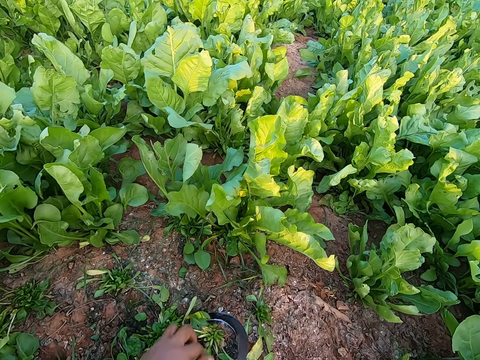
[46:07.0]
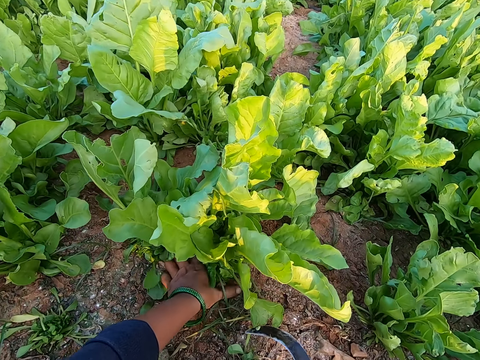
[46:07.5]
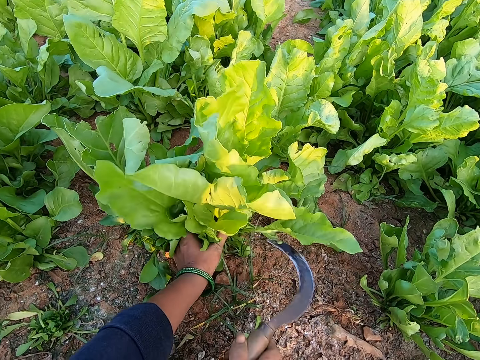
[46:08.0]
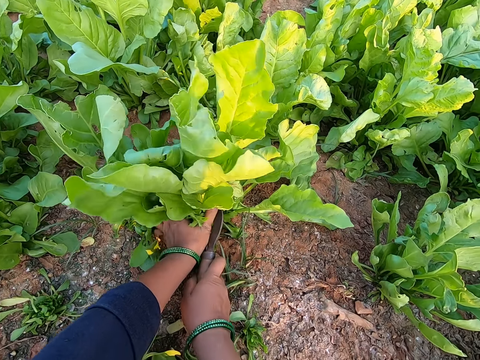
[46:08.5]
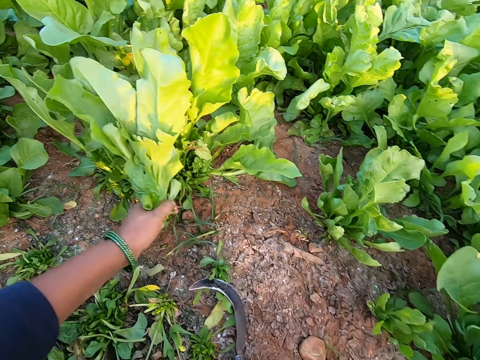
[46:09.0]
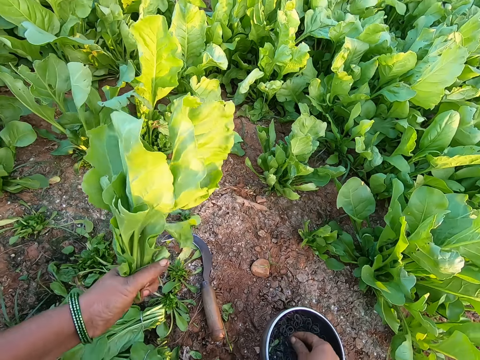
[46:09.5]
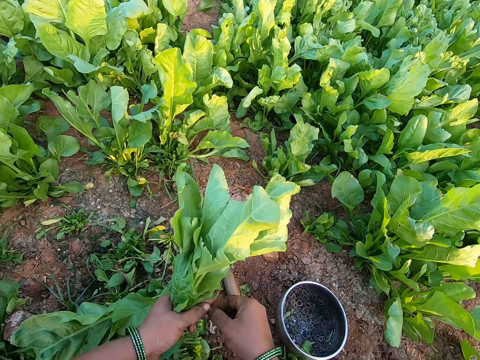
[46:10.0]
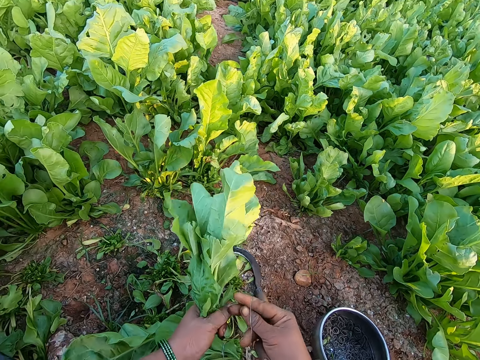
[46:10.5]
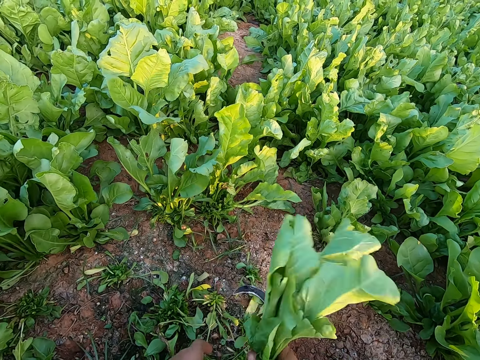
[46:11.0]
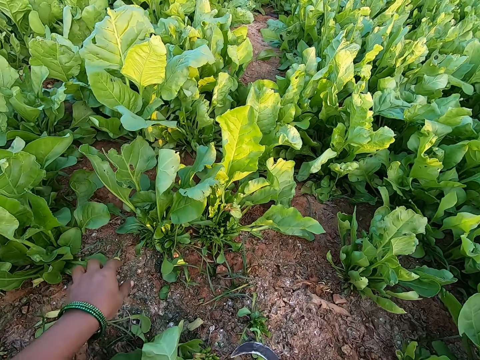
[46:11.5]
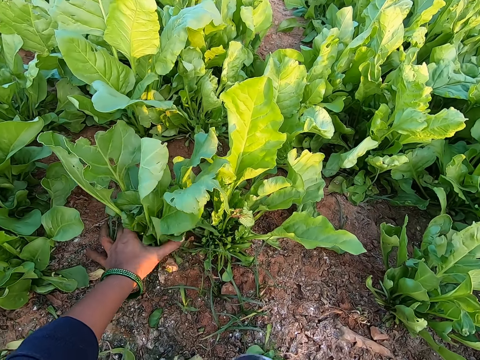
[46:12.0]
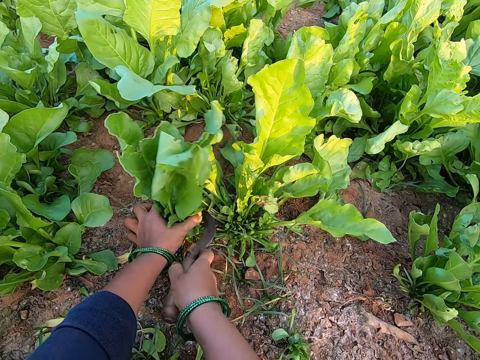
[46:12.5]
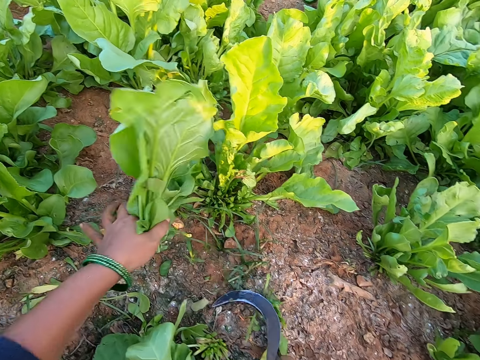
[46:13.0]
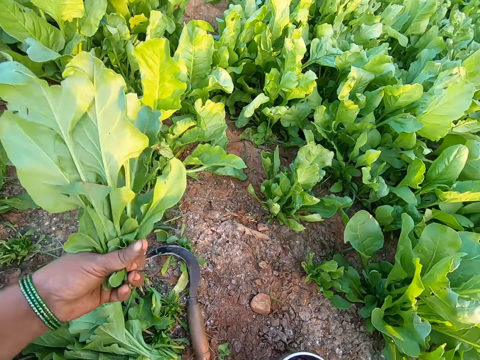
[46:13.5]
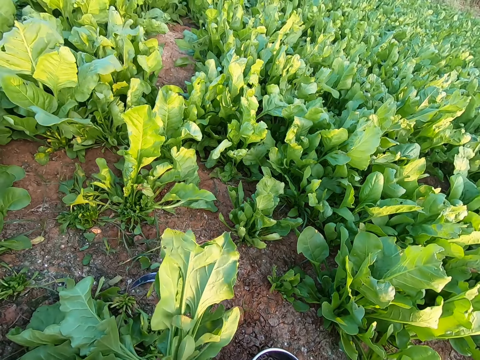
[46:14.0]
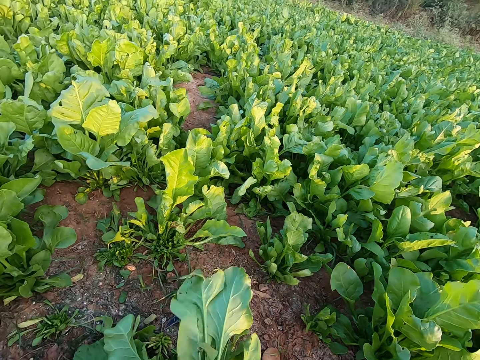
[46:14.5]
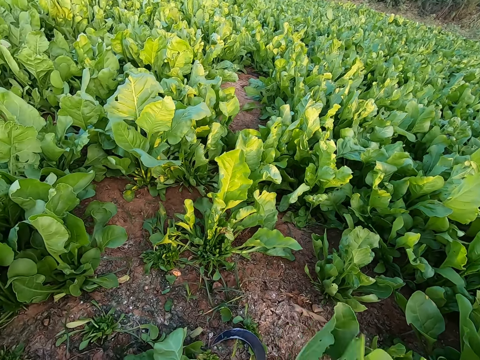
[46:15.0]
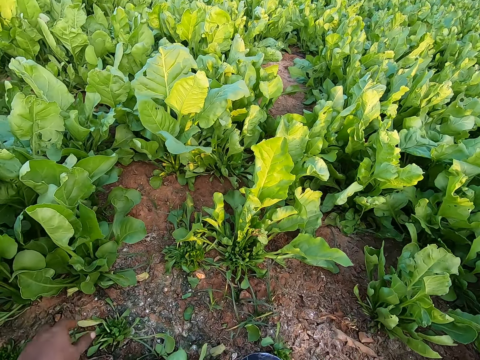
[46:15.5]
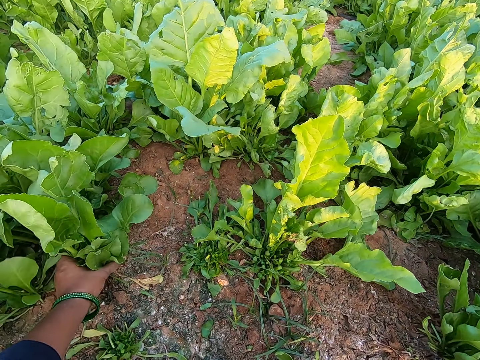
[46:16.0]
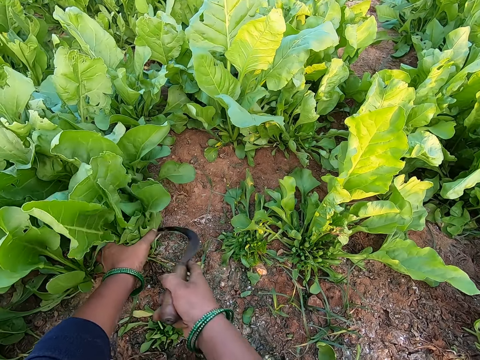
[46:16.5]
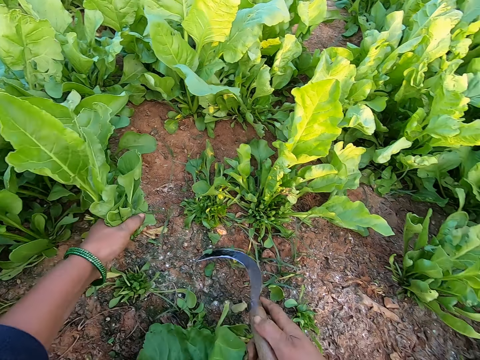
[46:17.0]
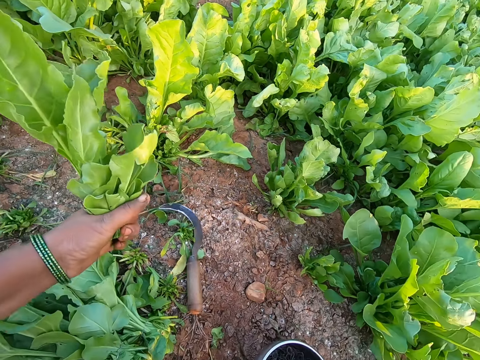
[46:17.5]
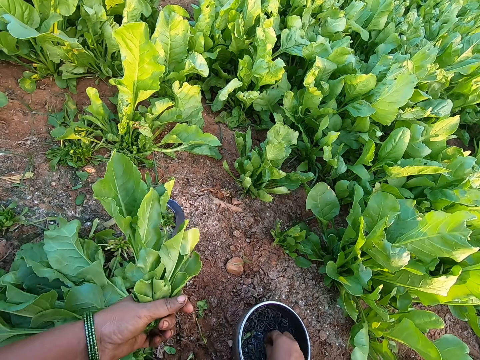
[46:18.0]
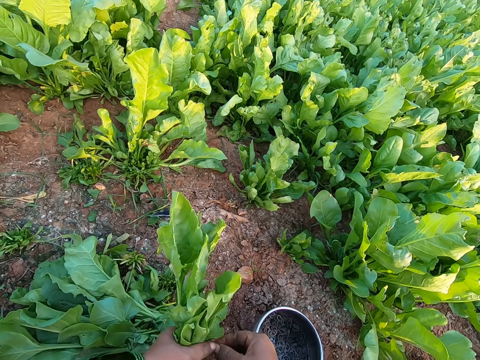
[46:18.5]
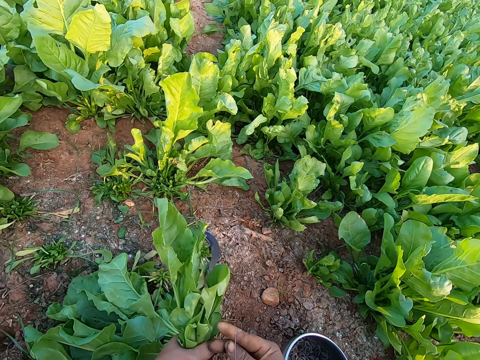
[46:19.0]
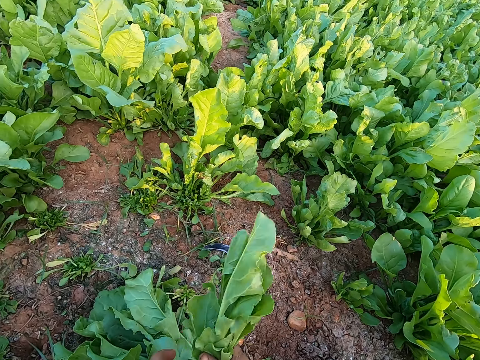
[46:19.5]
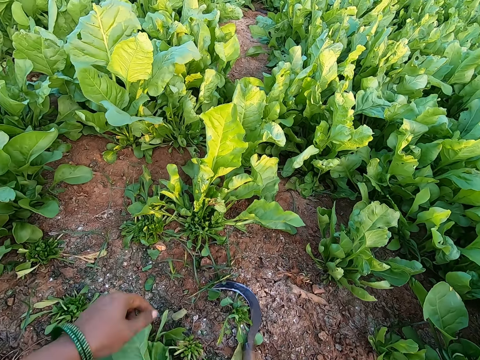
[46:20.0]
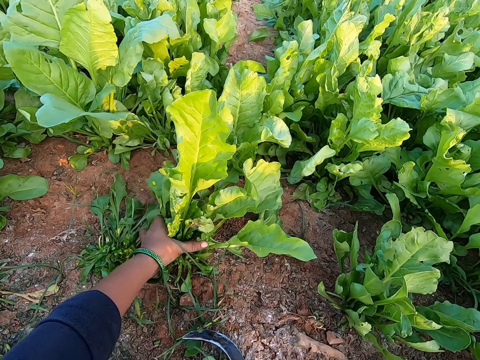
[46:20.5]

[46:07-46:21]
The camera wearer drops the vegetable leaves or spinach on the ground with her left hand. She picks the hand sickle from the ground with her right hand. She holds the vegetable leaves with her left hand. She harvests the vegetable leaves in her left hand with the hand sickle in her right hand. She drops the hand sickle on the ground with her right hand. She picks a rubber band from the plate on the ground with her right hand. She ties the spinach together. She passes the vegetable leaves from her left hand to her right hand. She drops the vegetable leaves on the ground with her right hand. She holds the hand sickle with her right hand. She holds the vegetable leaves with her left hand. She harvests the vegetable leaves in her left hand with the hand sickle in her right hand. She drops the hand sickle on the ground with her right hand. She ties the spinach together. She drops the vegetable leaves on the ground with her left hand. She holds the vegetable leaves with her left hand. She holds the hand sickle with her right hand. She harvests the vegetable leaves in her left hand with the hand sickle in her right hand. She drops the hand sickle on the ground with her right hand. She picks a rubber band from the plate on the ground with her right hand. She uses the rubber band on the vegetable leaves in her left hand. She passes the vegetable leaves with her left hand to her right hand.

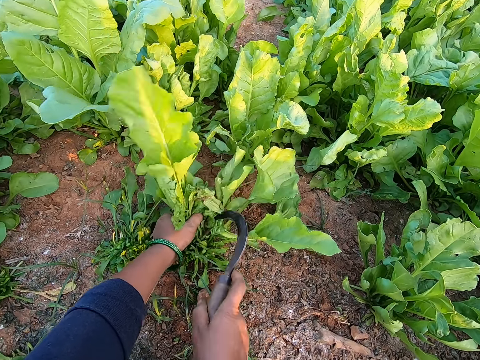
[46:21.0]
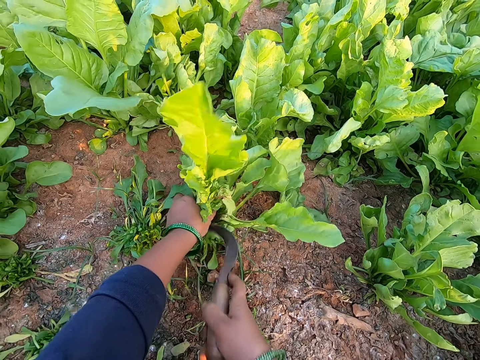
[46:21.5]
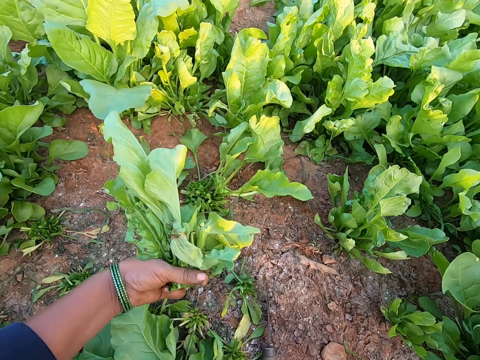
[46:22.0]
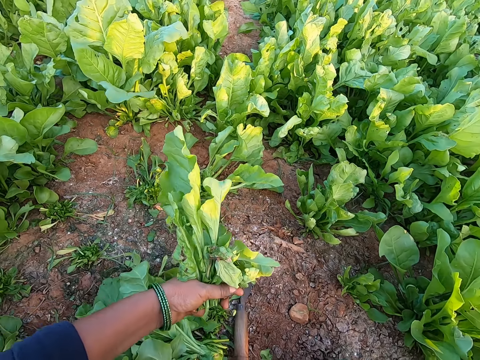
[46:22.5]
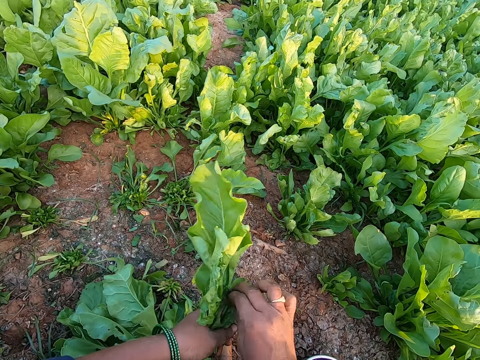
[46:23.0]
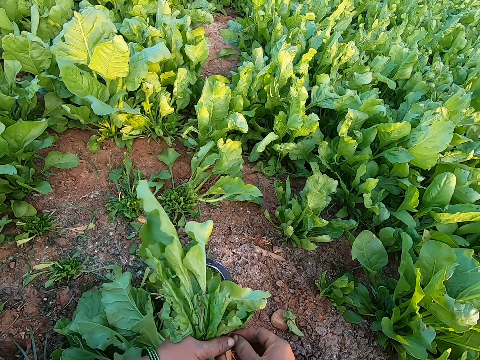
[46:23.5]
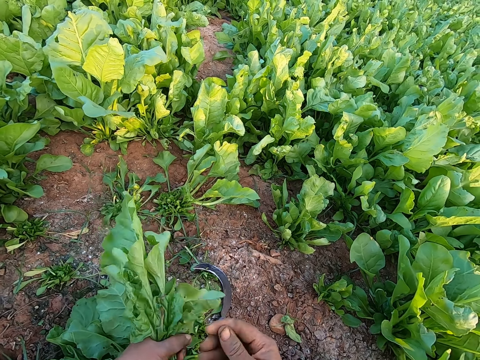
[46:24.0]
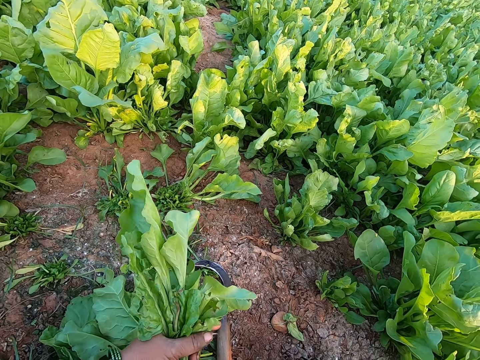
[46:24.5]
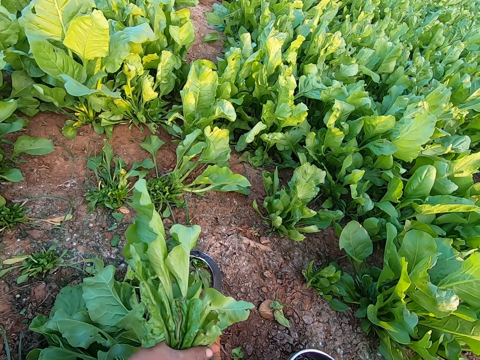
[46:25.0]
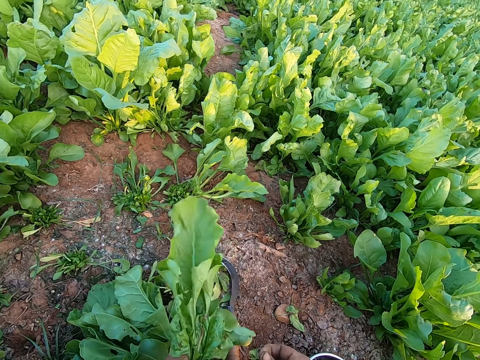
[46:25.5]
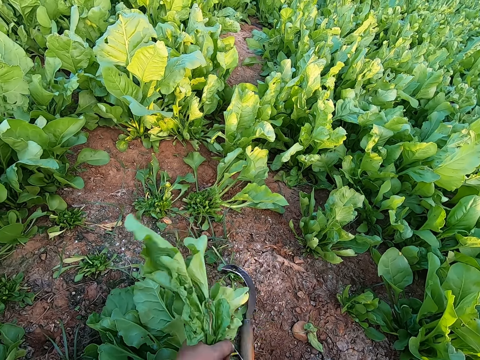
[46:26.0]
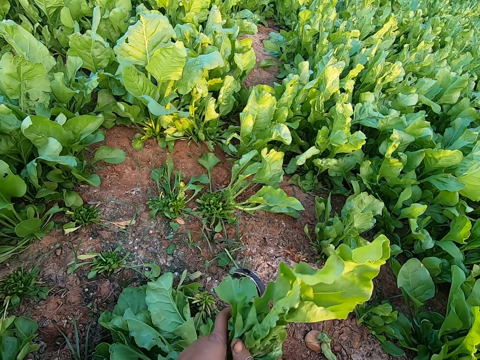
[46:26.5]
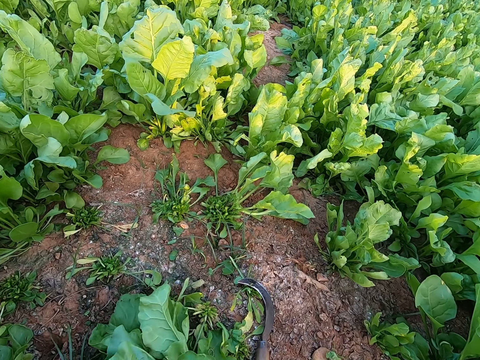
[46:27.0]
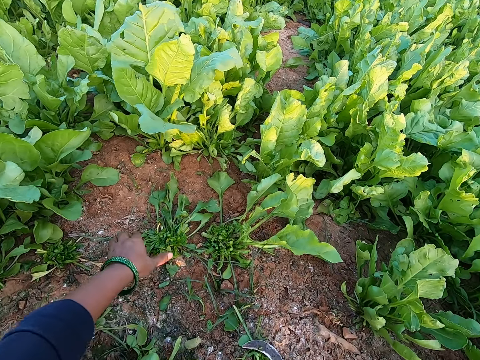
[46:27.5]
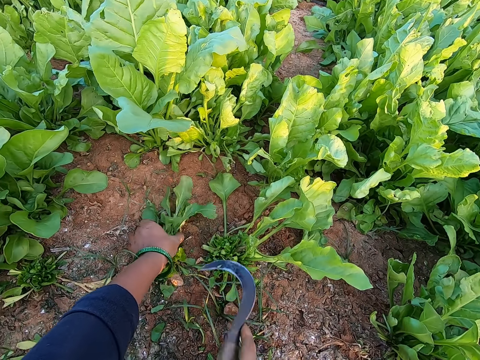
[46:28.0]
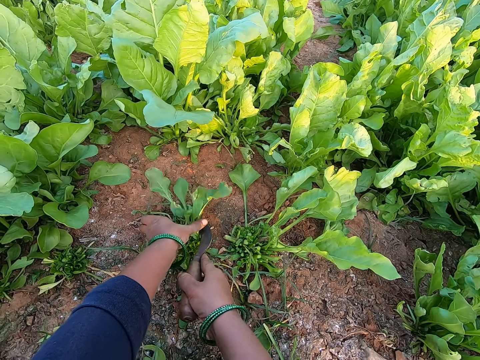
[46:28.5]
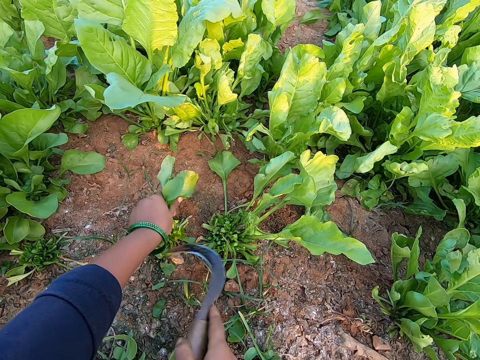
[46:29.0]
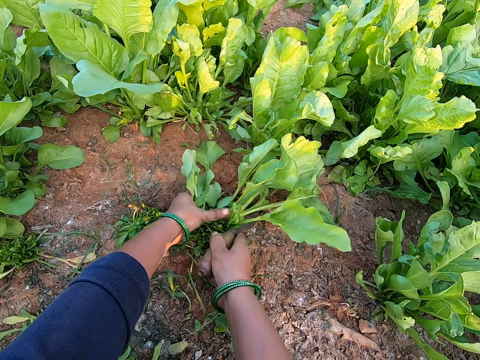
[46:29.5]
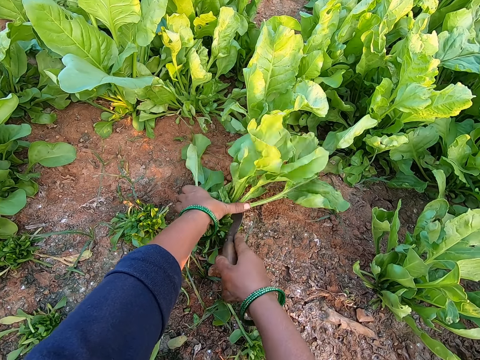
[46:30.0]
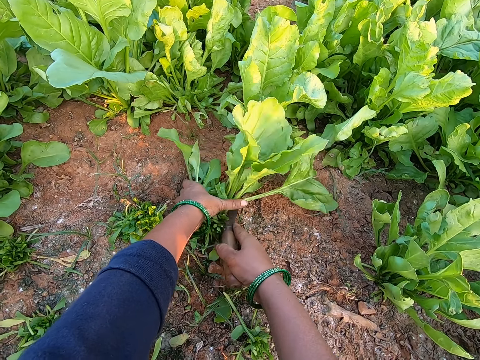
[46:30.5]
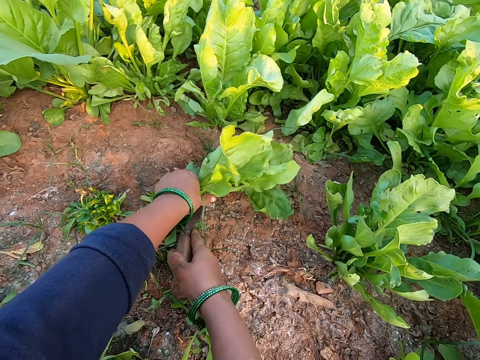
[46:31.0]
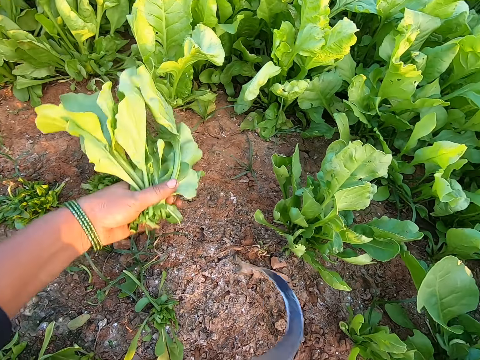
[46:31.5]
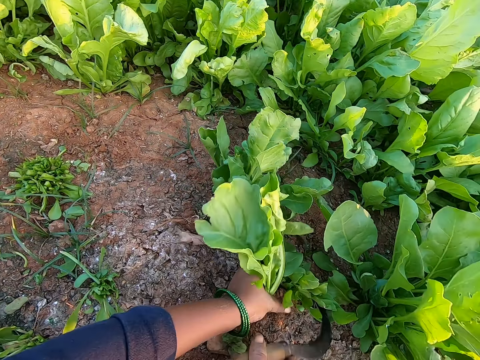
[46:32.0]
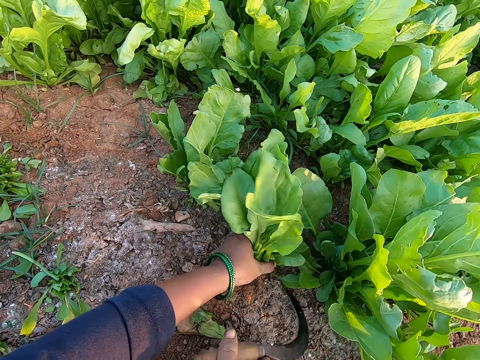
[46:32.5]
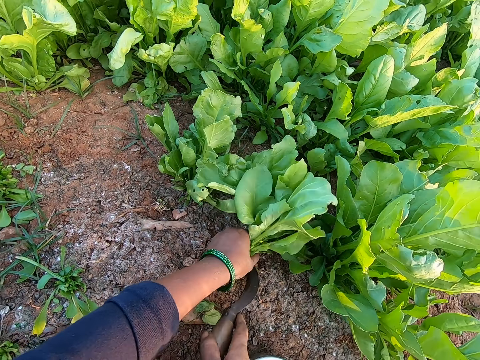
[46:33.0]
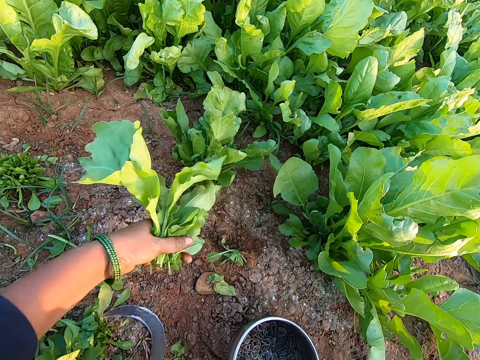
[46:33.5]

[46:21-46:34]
The camera wearer holds the hand sickle with her right hand. She holds vegetable leaves or spinach with her left hand. She harvests the vegetable leaves in her left hand with the hand sickle in her right hand. She drops the hand sickle on the ground with her right hand. She holds a rubber band with her right hand. She removes a dry leaf from the spinach. She cuts the vegetable leaves with her right hand. She uses the rubber band on the vegetable leaves in her left hand. She drops the vegetable leaves on the ground with her left hand. She holds the hand sickle with her right hand. She holds the vegetable leaves with her left hand. She harvests the vegetable leaves in her left hand with the hand sickle in her right hand. She holds the vegetable leaves with her left hand. She harvests the vegetable leaves in her left hand with the hand sickle in her right hand. She holds the vegetable leaves with her left hand. She harvests the vegetable leaves in her left hand with the hand sickle in her right hand. She drops the hand sickle on the ground with her right hand.
